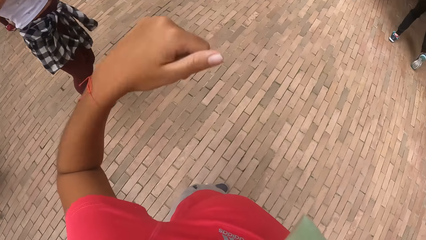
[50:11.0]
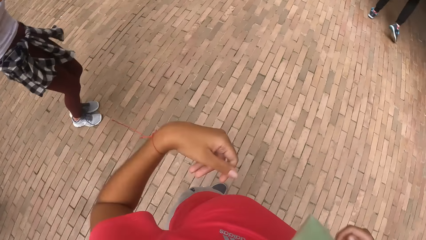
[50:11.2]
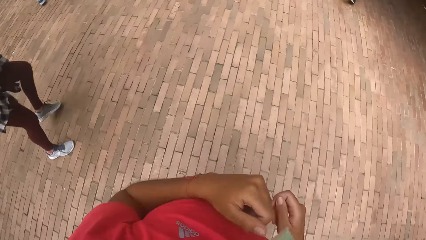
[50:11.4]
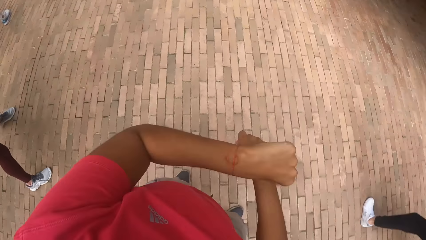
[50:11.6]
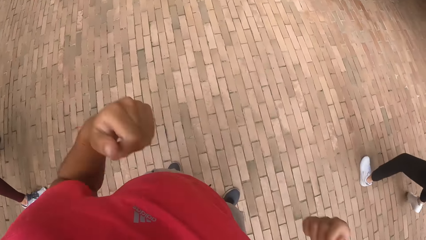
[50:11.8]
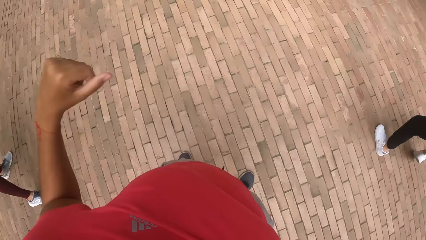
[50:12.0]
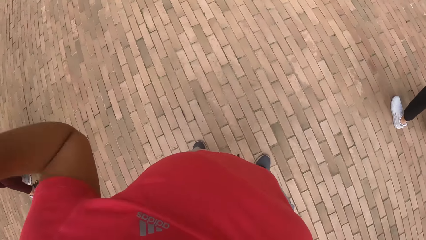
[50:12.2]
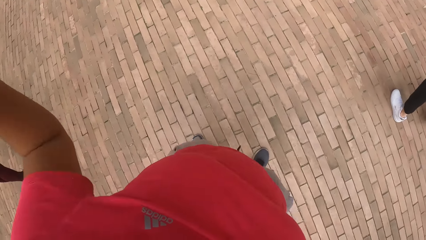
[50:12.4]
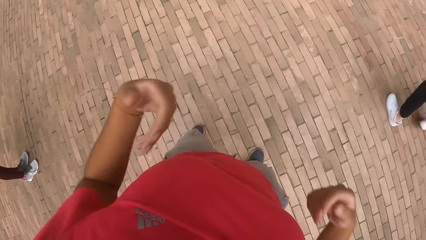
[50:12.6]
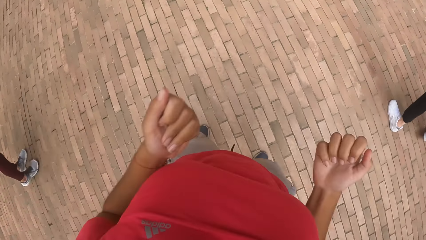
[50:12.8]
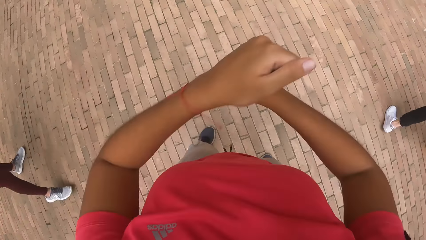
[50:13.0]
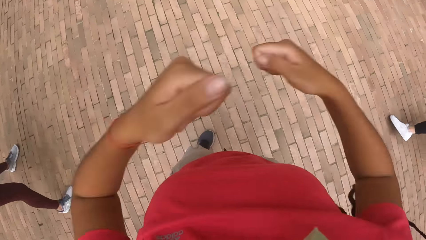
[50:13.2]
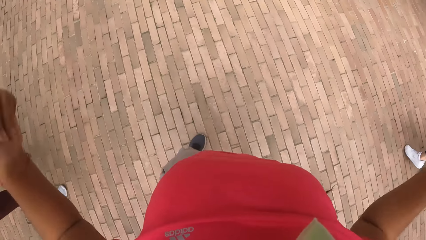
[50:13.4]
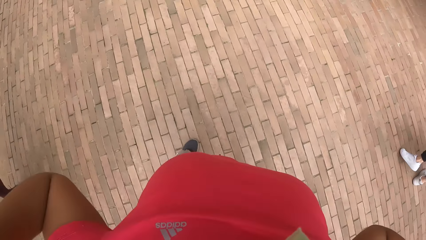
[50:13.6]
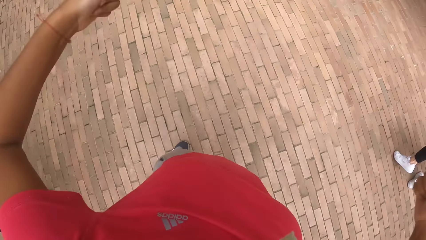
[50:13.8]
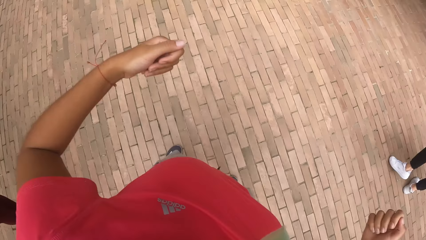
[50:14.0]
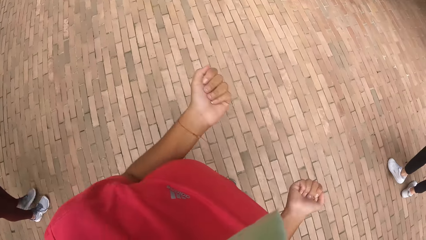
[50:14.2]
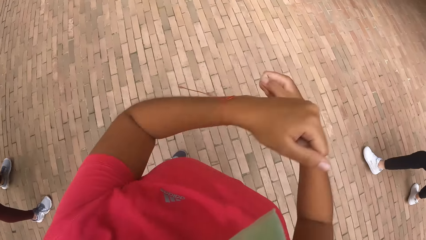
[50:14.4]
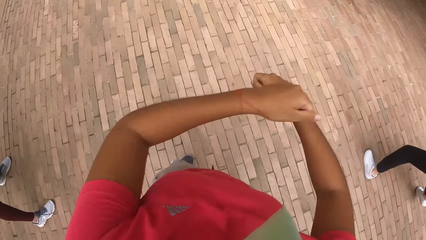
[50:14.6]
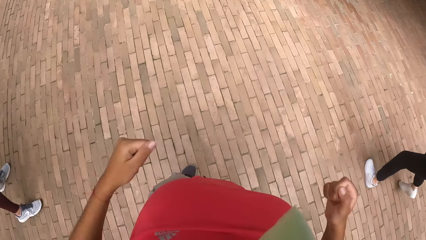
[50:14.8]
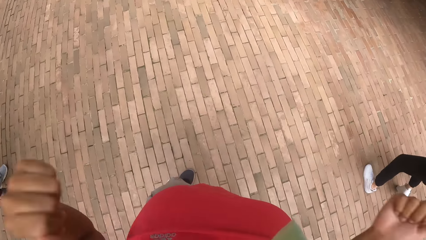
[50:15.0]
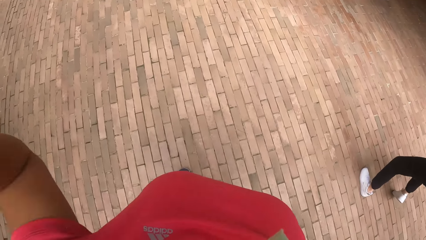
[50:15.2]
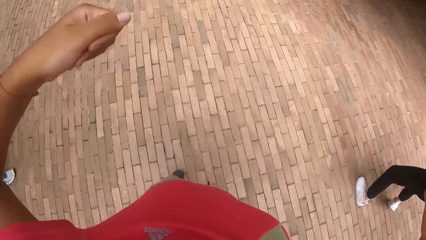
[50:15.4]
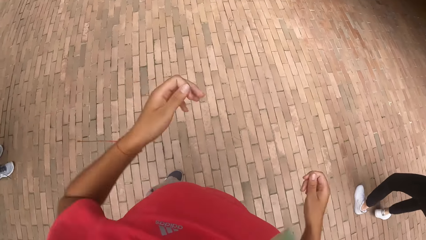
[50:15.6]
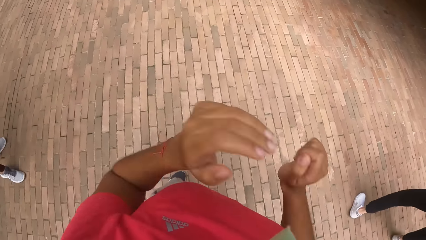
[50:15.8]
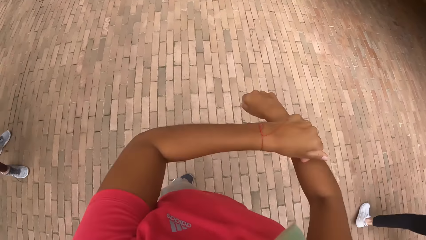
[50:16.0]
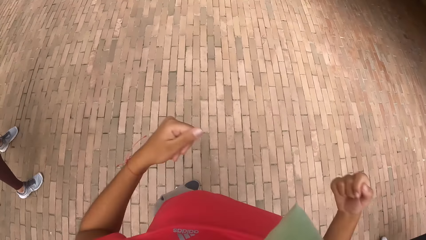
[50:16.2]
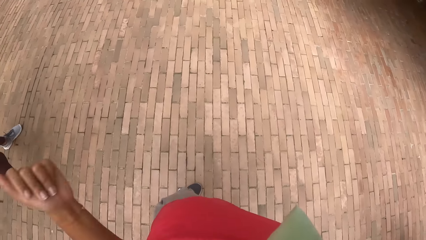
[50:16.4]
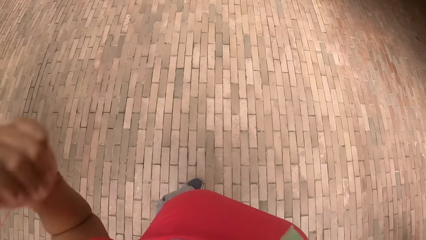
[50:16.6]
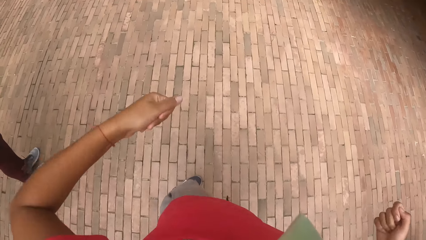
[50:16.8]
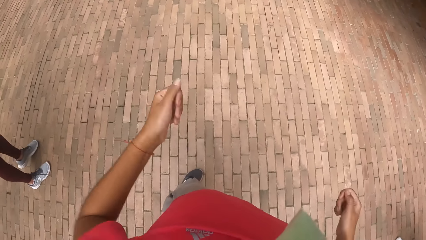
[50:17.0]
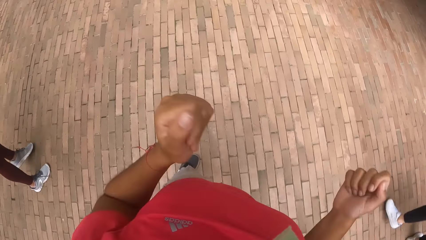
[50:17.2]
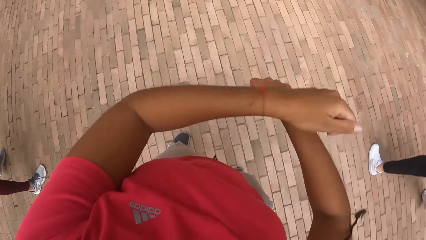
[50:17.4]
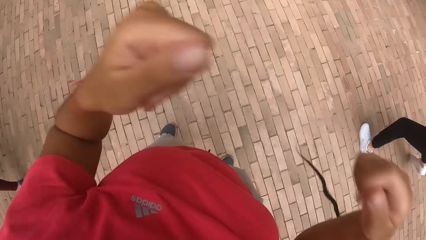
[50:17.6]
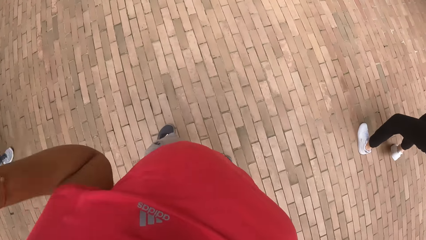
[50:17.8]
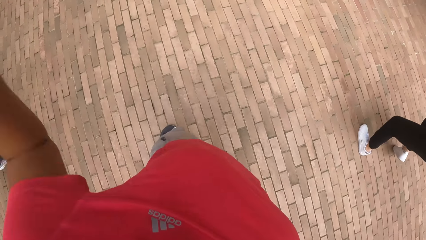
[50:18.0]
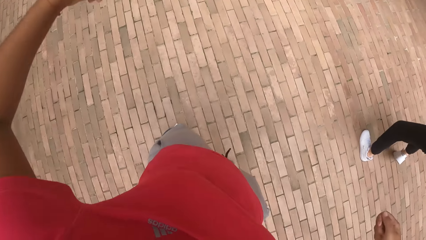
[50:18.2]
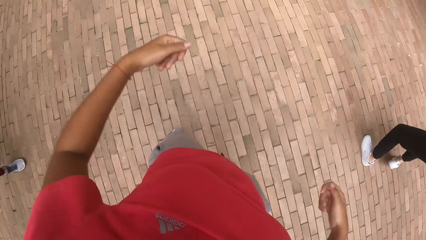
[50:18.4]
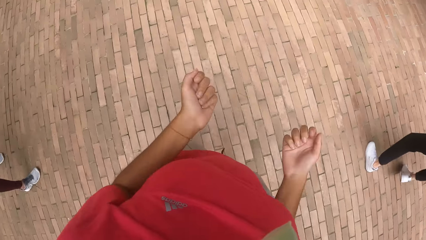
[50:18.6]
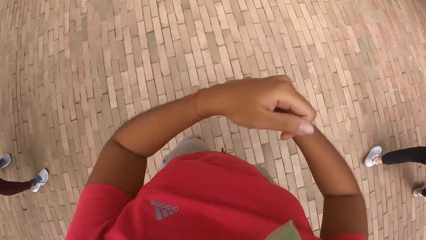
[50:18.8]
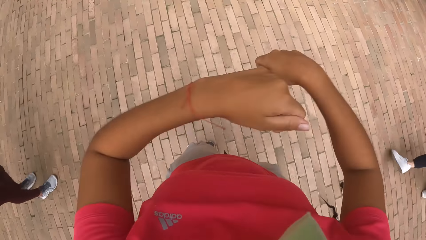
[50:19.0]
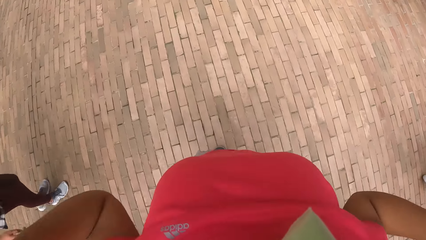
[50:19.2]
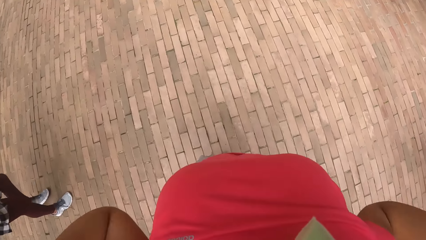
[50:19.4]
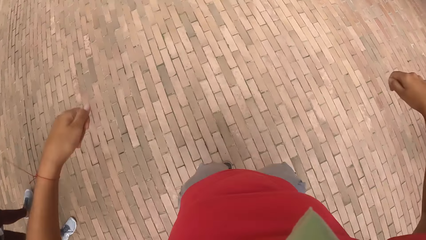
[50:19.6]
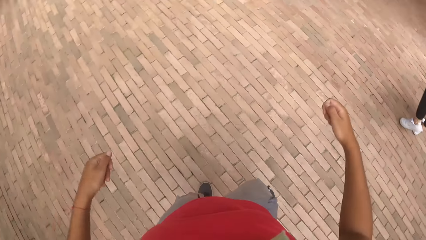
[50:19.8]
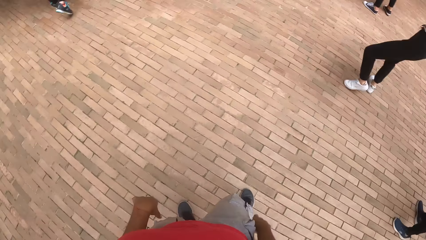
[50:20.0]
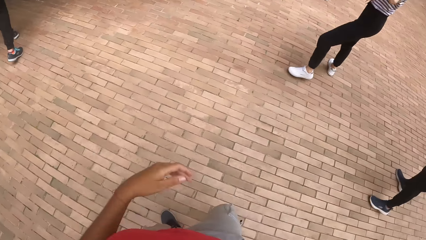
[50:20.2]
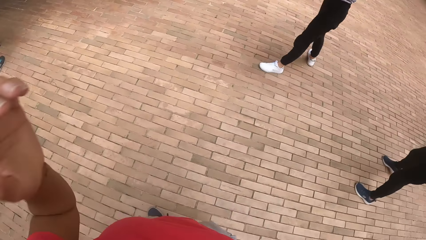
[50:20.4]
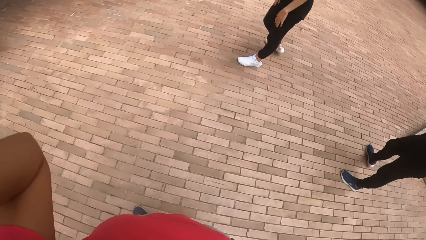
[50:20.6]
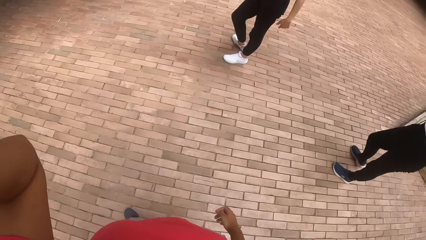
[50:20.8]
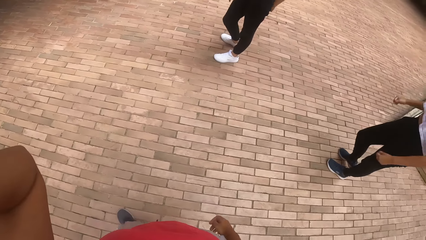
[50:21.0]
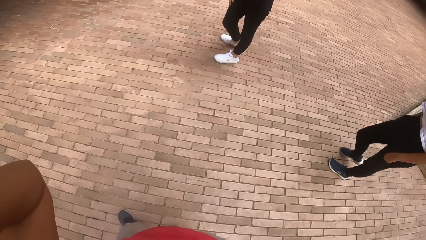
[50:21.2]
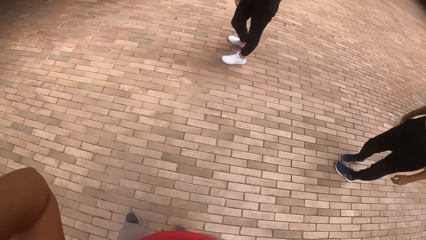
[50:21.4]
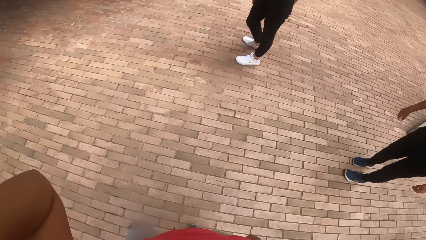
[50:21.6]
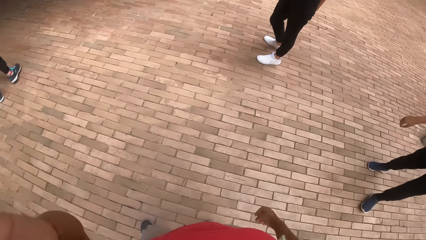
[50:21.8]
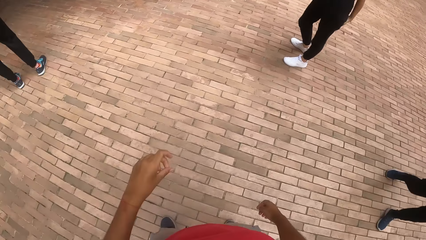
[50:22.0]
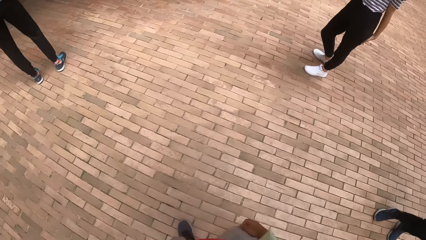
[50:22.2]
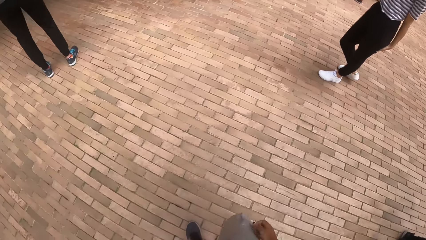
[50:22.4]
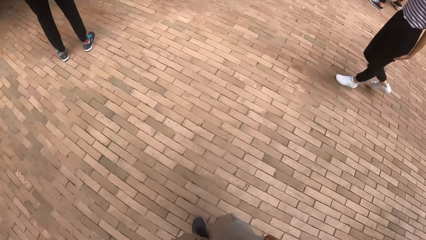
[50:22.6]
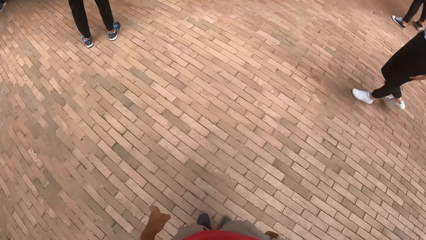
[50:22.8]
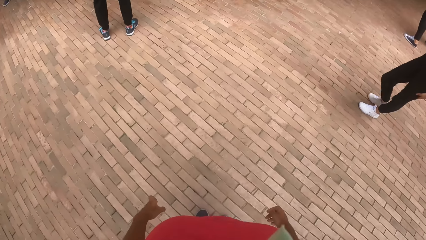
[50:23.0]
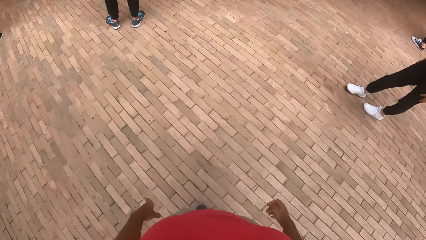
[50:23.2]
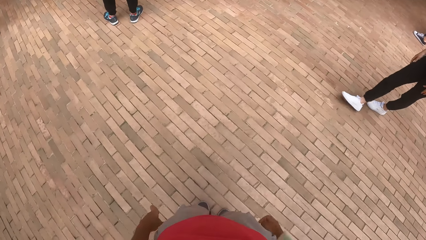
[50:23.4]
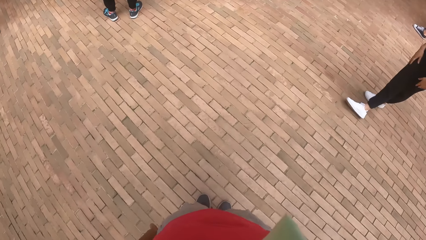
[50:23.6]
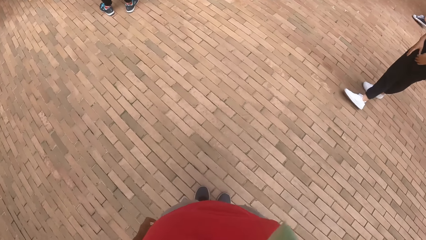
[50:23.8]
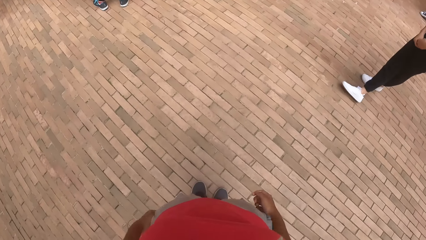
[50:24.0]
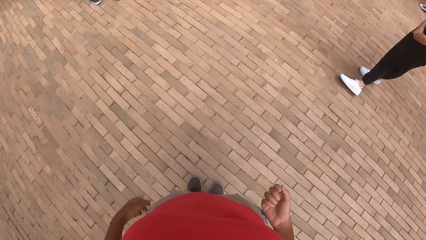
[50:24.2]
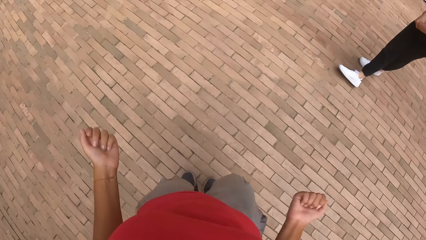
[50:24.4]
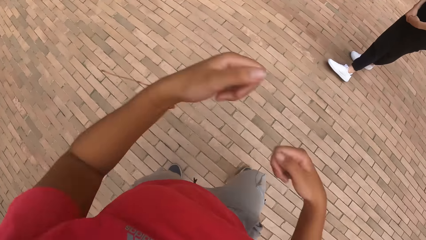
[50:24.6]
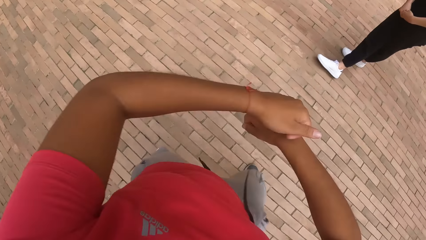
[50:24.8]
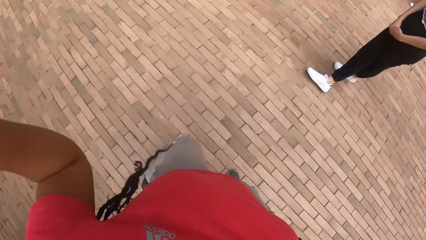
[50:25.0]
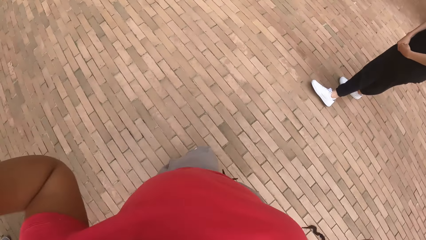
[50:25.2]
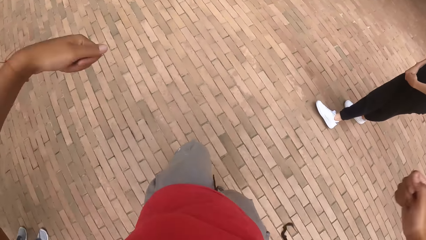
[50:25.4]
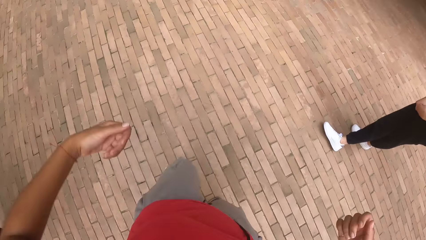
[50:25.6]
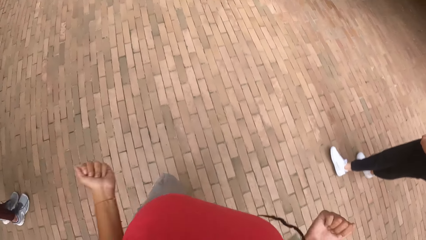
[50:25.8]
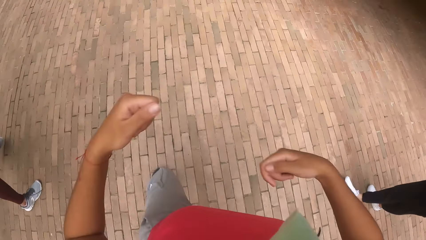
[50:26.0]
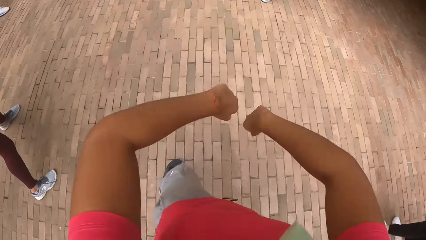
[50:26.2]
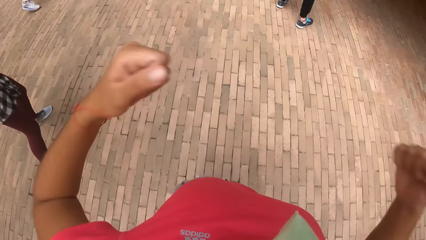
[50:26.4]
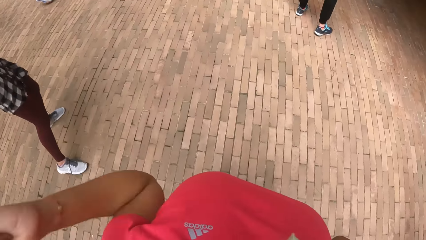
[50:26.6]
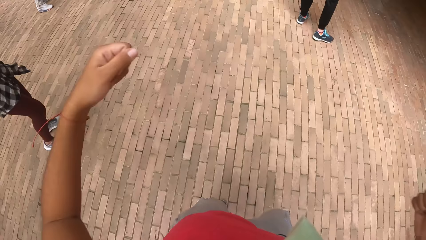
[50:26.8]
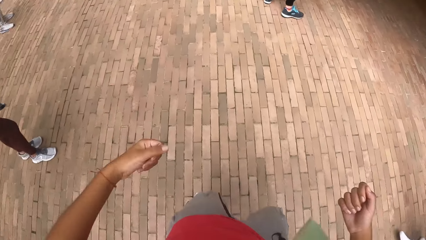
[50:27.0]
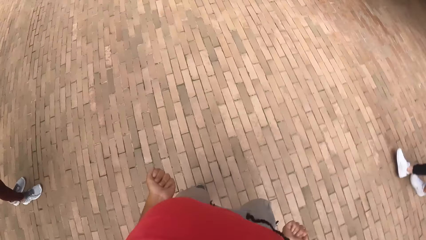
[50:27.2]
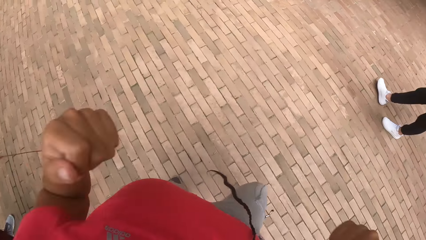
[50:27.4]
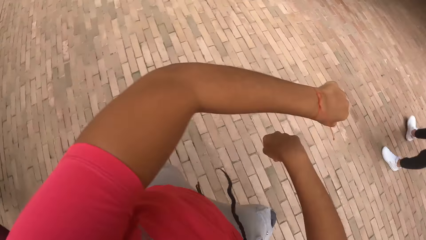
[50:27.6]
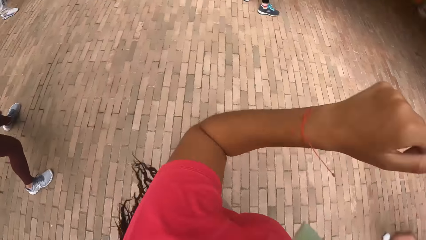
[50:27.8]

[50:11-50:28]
The camera wearer starts to dance. She lifts her left hand. She starts to dance.
